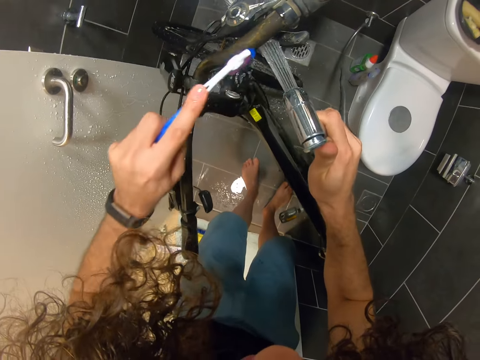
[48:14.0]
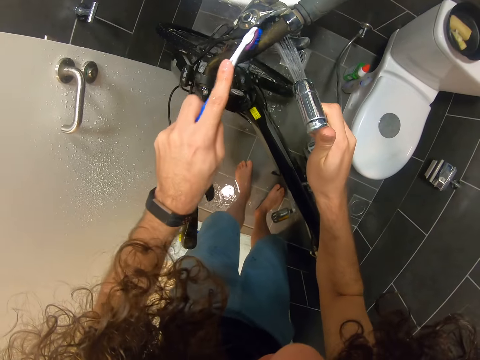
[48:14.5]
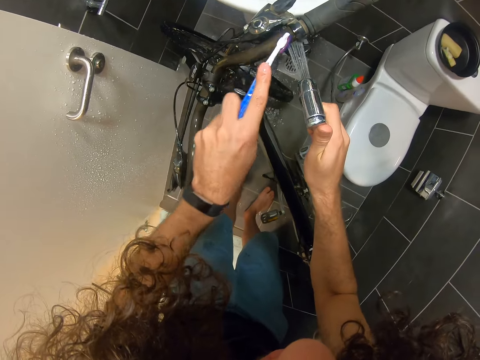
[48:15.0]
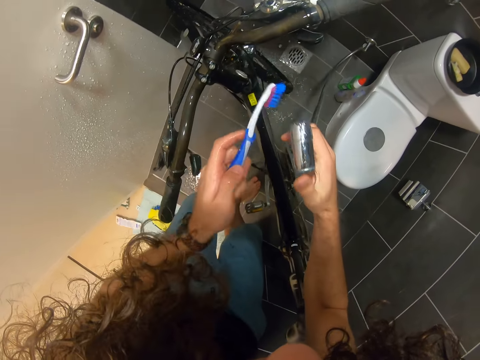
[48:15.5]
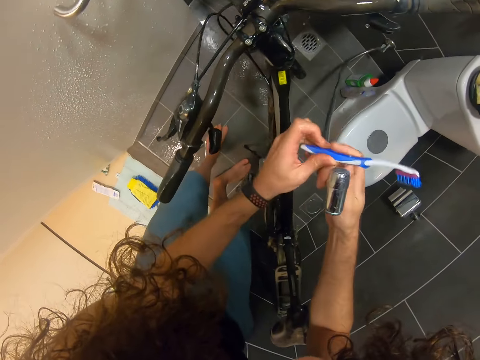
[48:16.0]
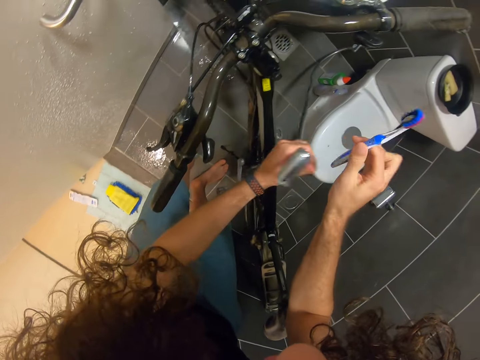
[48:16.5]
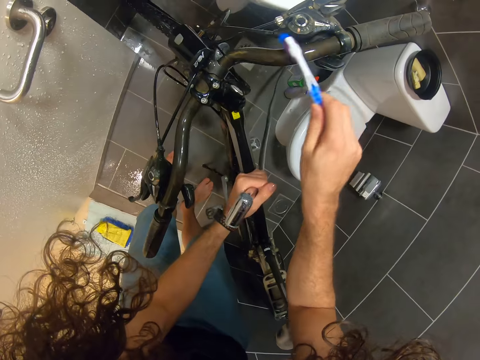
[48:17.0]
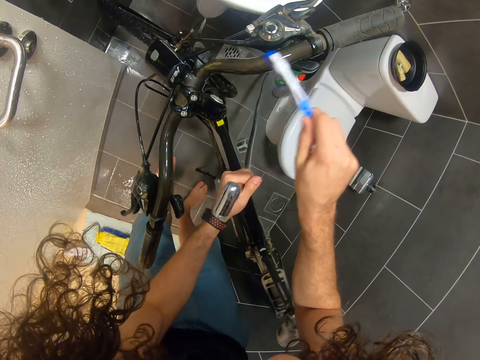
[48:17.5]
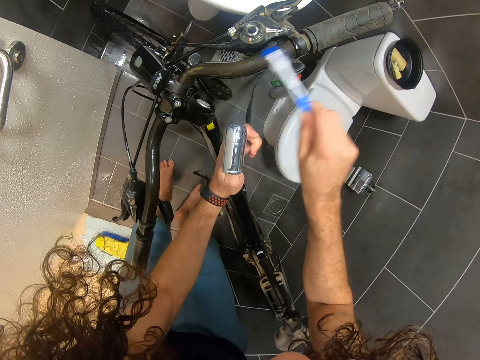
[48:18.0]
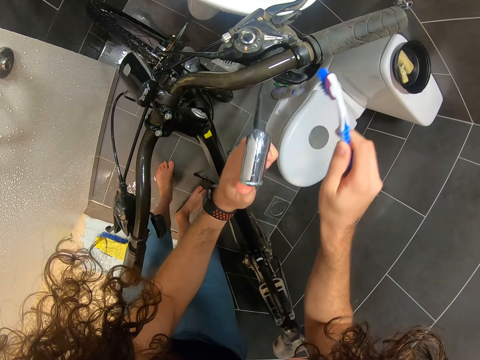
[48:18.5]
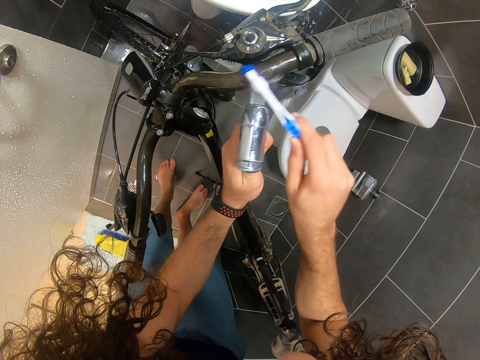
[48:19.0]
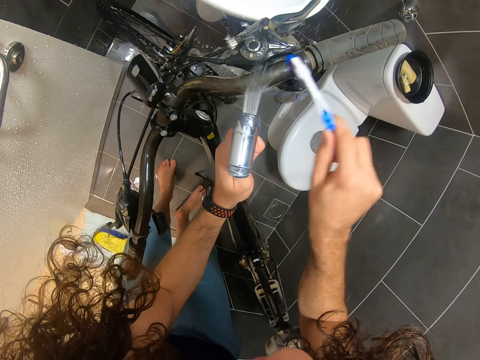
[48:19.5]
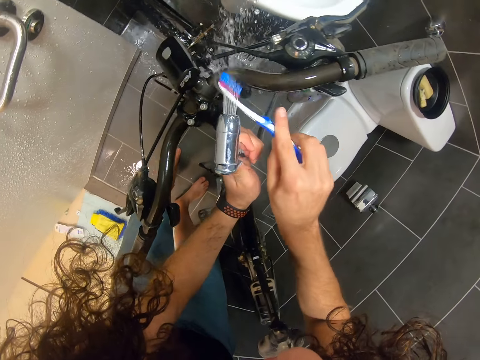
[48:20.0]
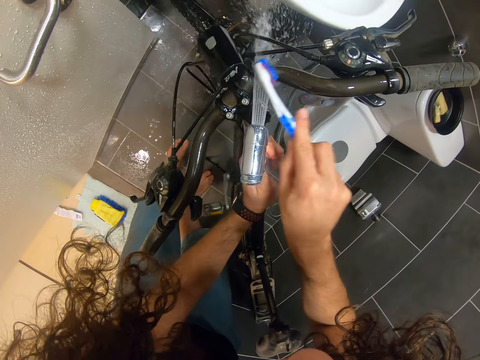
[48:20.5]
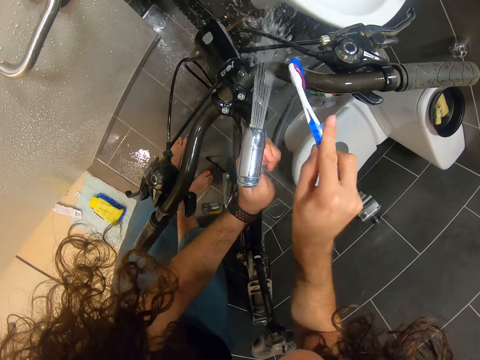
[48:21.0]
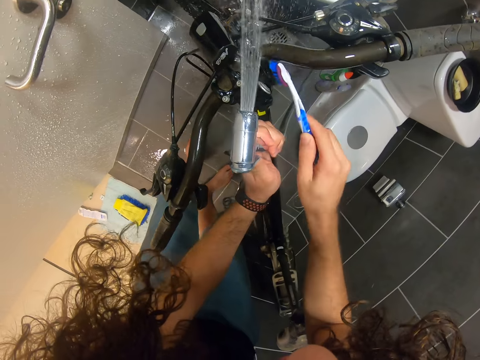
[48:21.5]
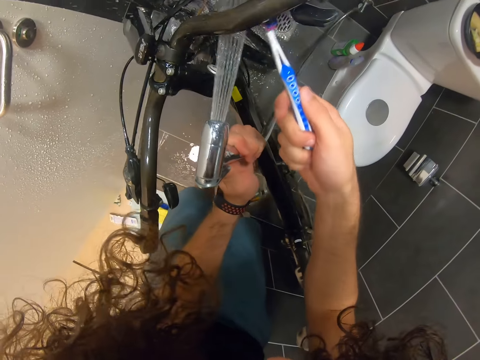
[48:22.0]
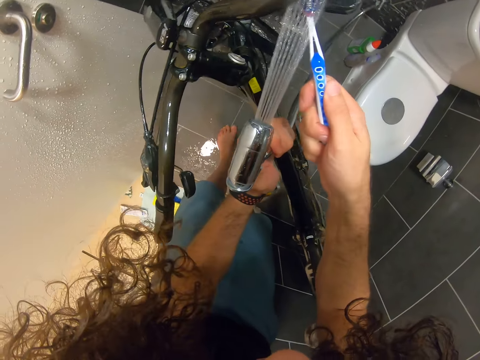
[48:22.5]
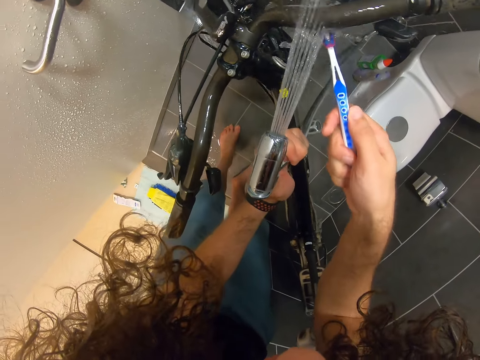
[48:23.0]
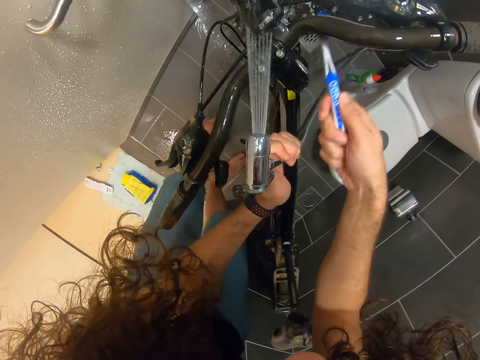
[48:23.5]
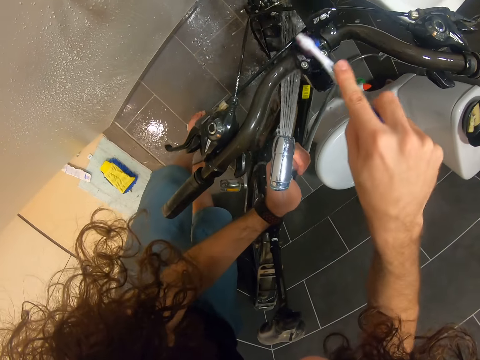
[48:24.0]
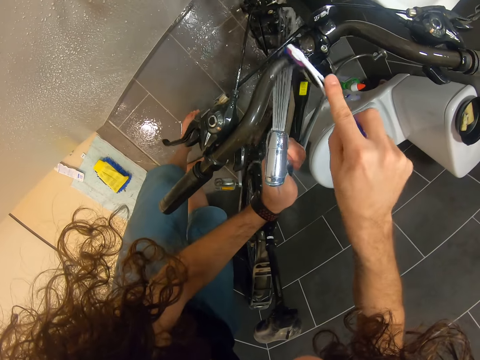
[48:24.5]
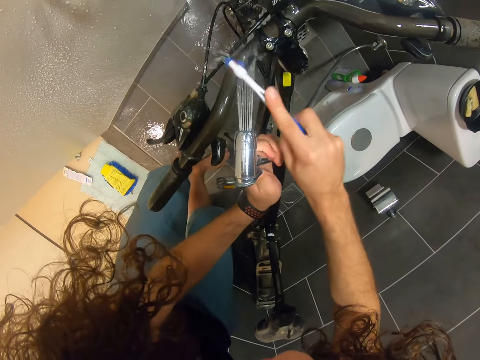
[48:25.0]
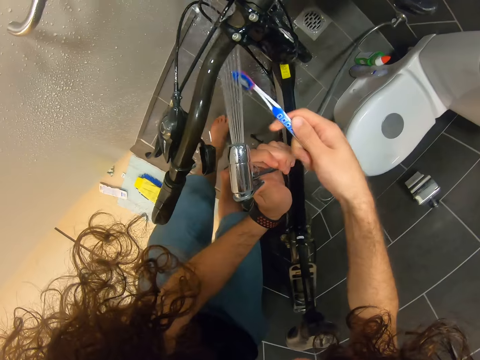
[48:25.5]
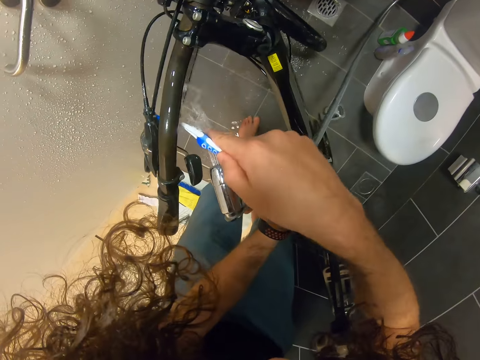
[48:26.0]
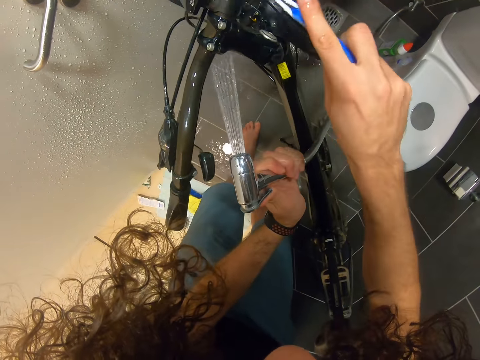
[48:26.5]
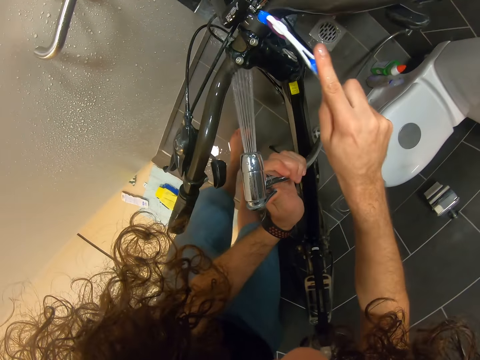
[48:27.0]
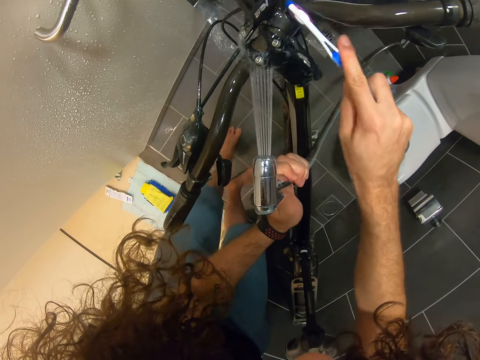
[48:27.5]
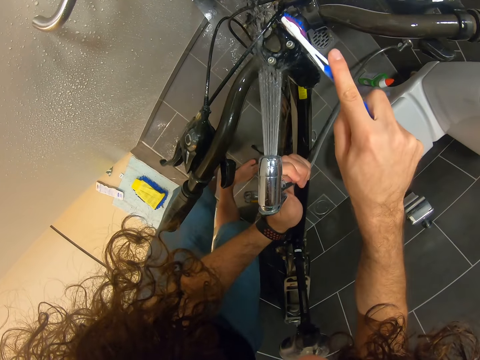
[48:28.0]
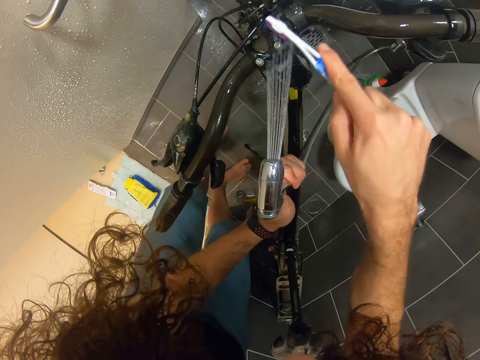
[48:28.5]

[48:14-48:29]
The camera wearer holds the faucet on the left hand. They brush the bicycle. They rinse the bicycle.

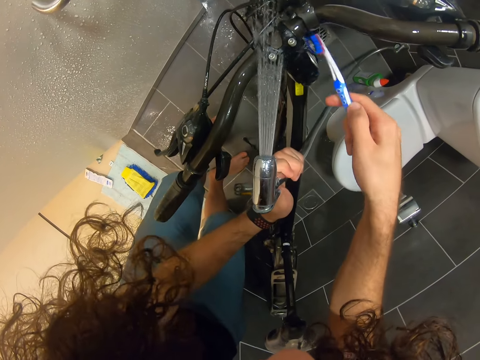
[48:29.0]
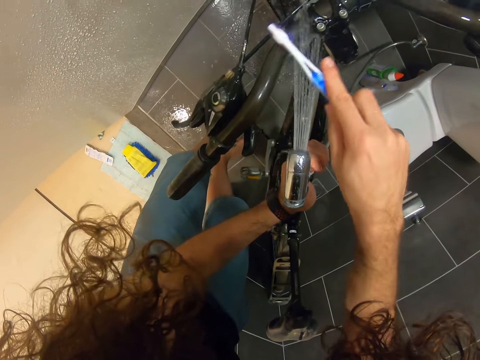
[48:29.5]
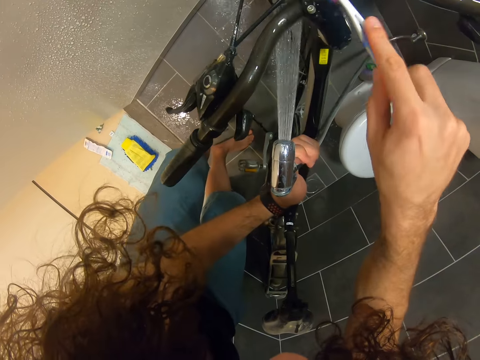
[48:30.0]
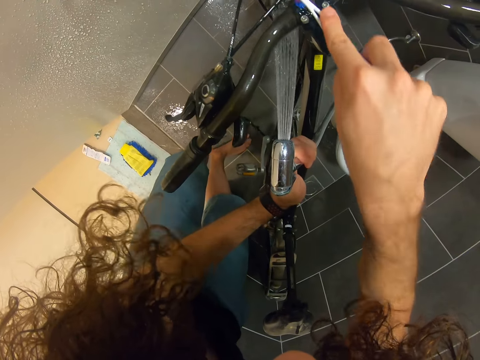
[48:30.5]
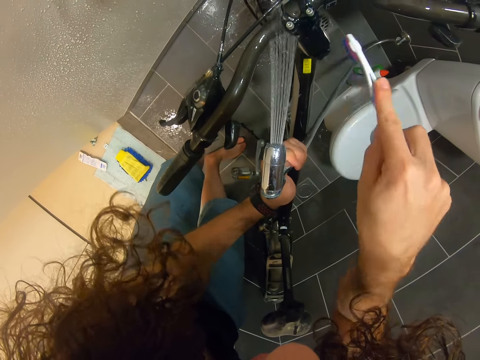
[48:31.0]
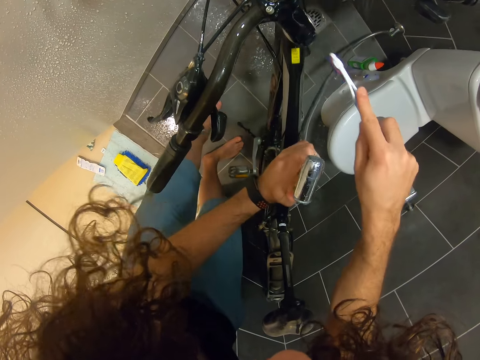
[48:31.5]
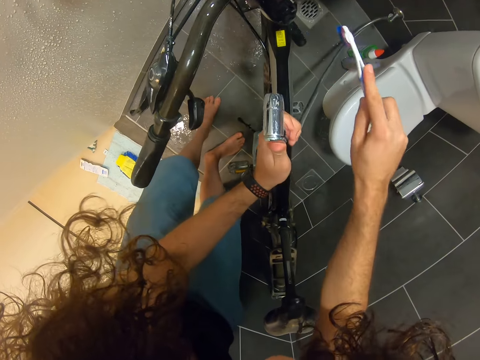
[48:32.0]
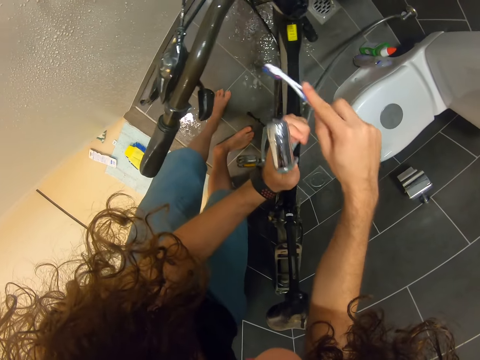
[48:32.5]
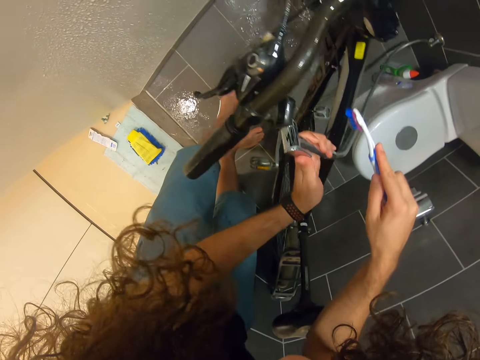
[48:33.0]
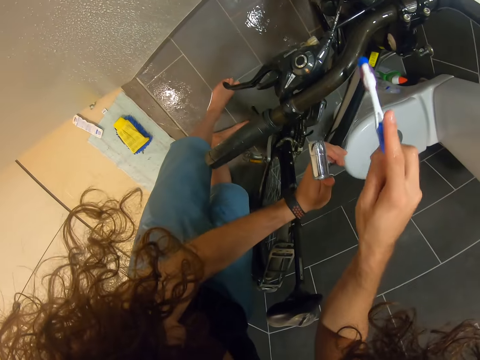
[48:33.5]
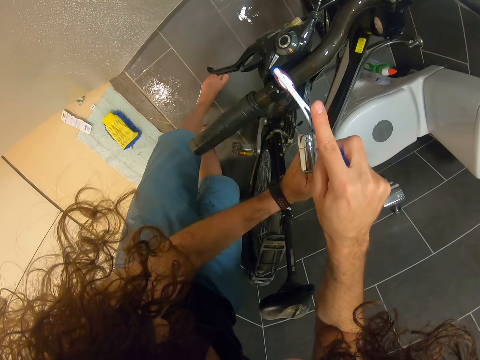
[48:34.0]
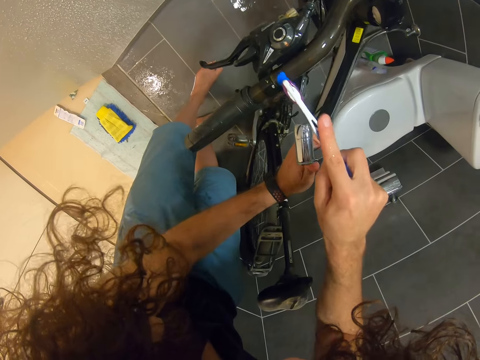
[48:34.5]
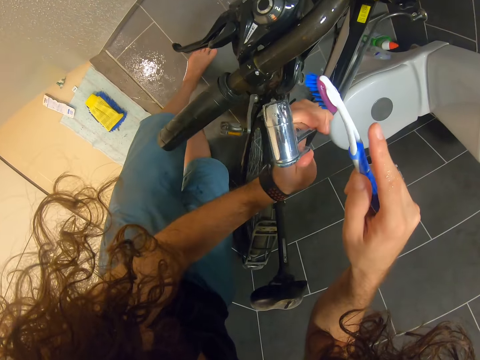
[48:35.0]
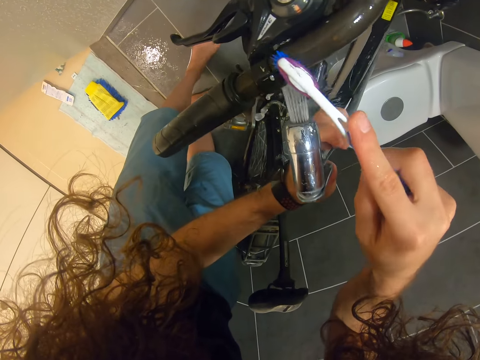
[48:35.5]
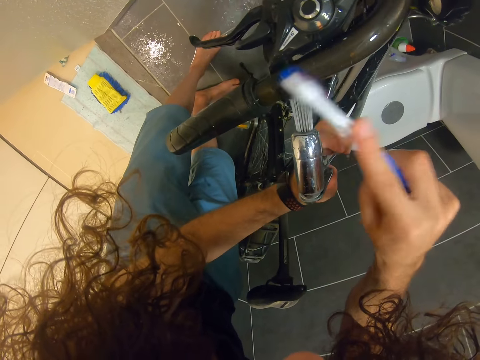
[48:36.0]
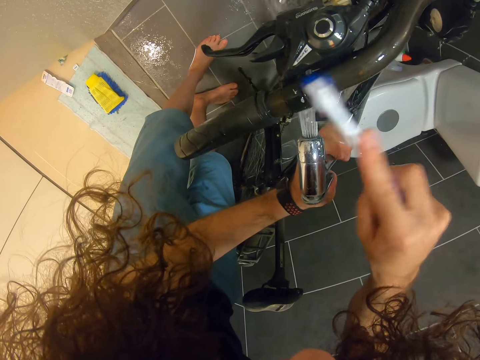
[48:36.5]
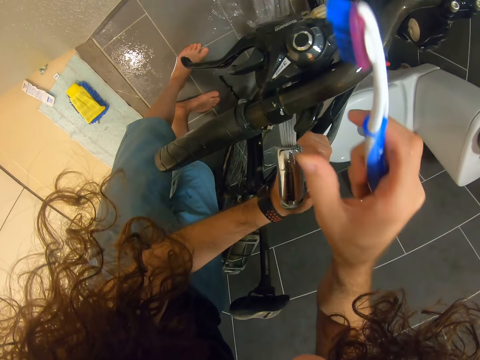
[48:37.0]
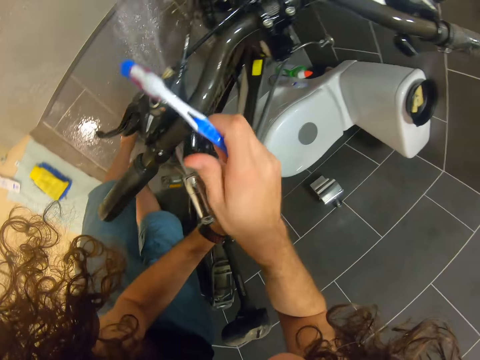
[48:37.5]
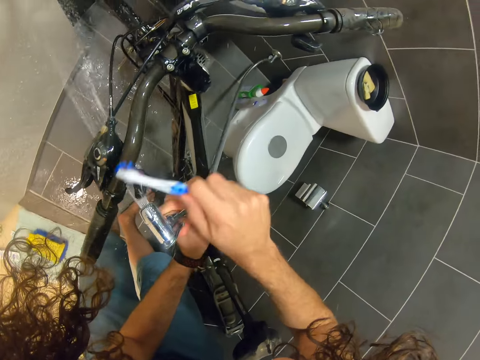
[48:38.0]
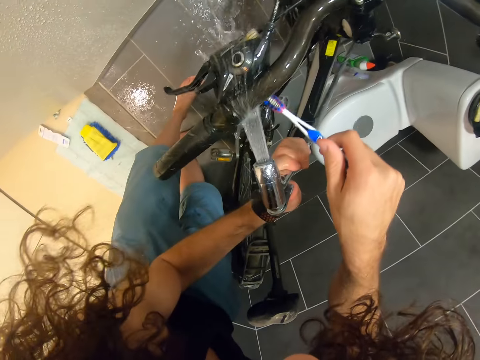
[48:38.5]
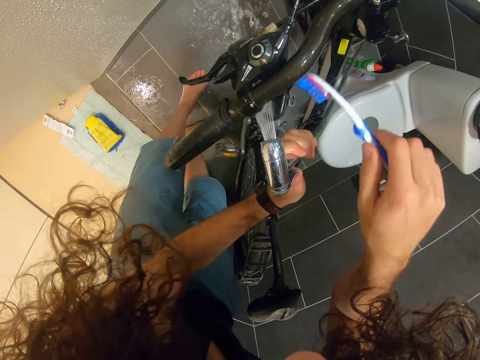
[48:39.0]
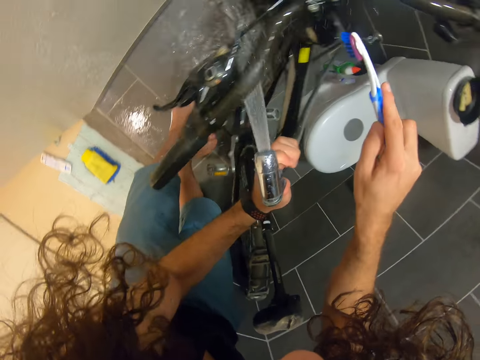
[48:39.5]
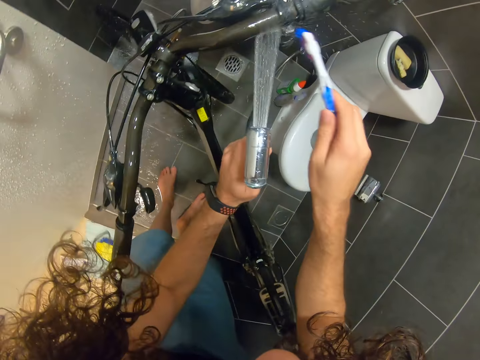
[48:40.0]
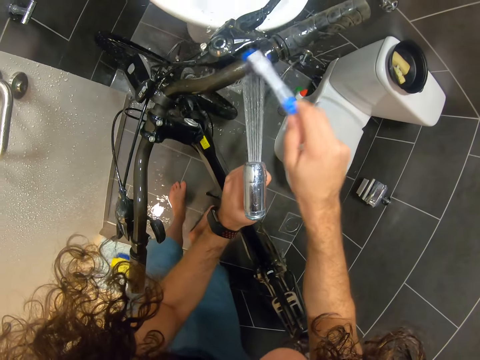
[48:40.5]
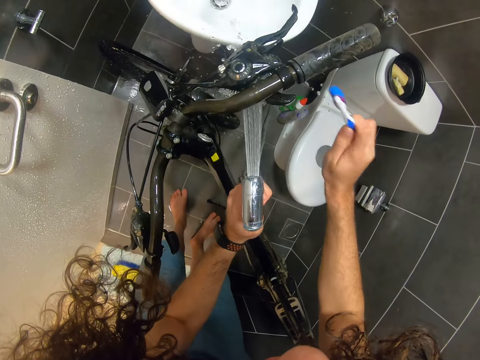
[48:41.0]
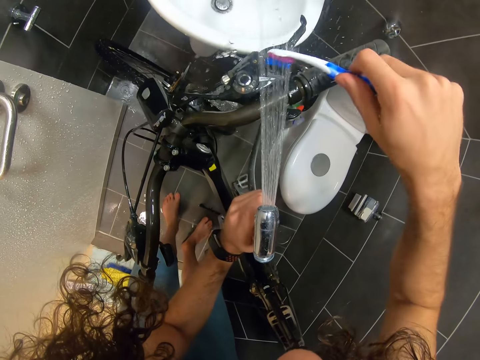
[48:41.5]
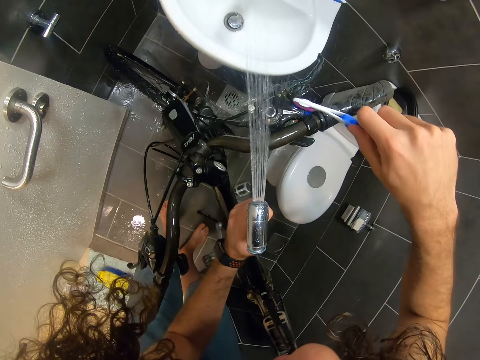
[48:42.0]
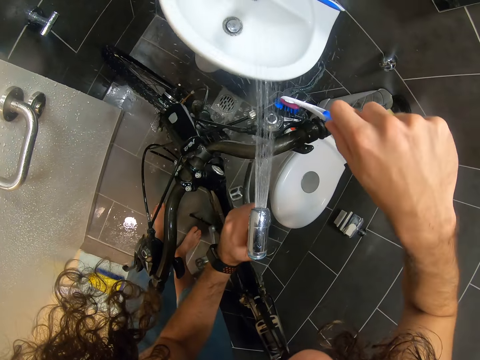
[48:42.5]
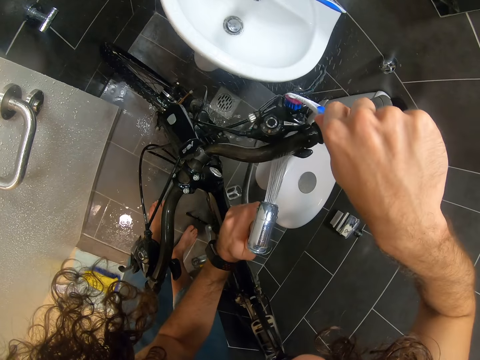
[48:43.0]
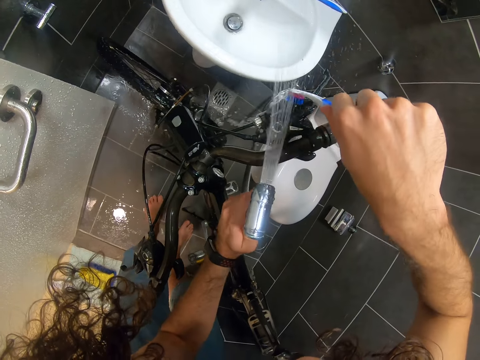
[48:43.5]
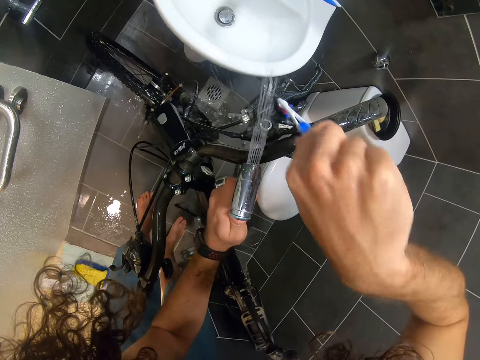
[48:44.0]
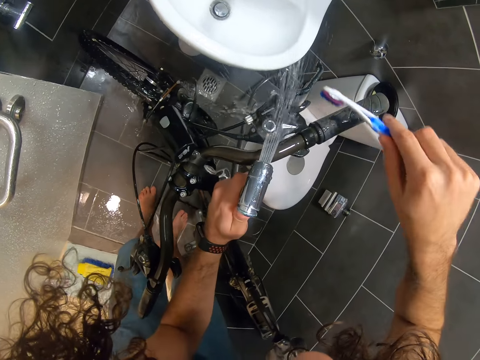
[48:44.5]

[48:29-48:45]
The camera wearer brushes the bicycle. They rinse the bicycle.
